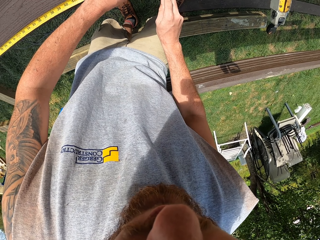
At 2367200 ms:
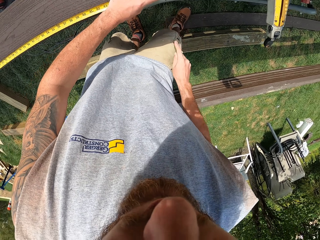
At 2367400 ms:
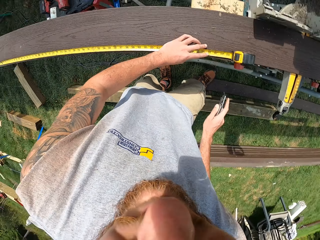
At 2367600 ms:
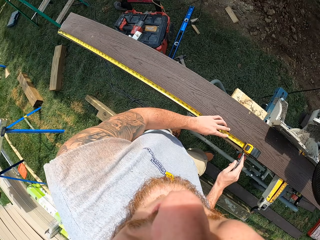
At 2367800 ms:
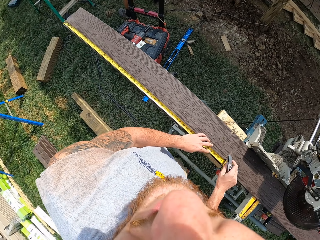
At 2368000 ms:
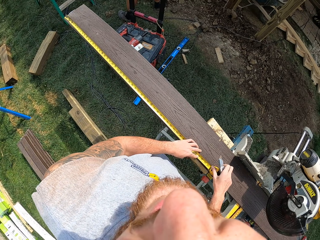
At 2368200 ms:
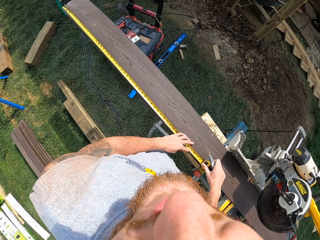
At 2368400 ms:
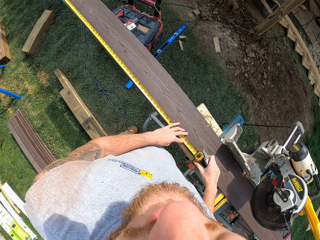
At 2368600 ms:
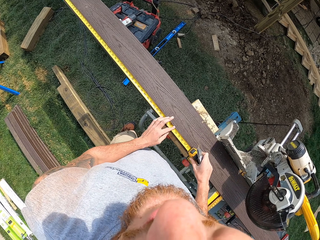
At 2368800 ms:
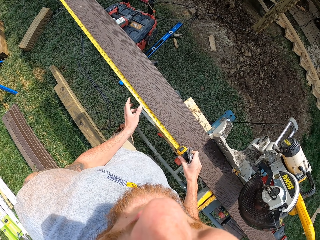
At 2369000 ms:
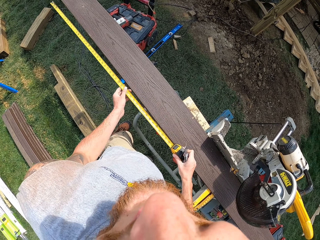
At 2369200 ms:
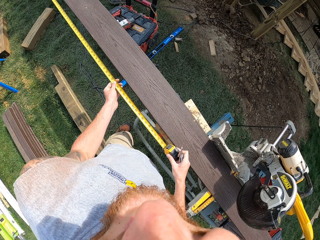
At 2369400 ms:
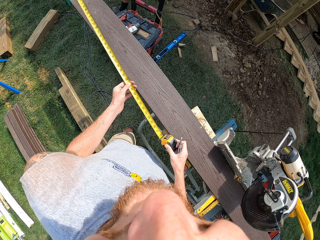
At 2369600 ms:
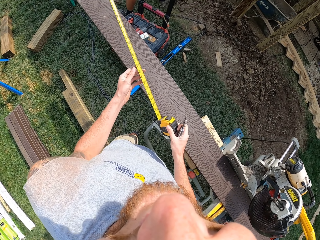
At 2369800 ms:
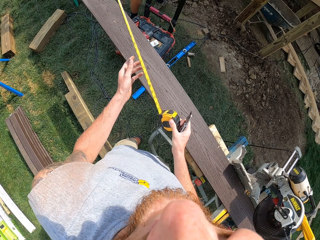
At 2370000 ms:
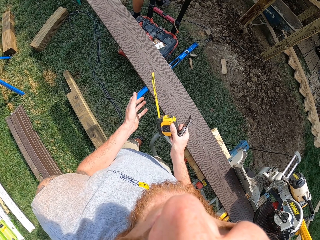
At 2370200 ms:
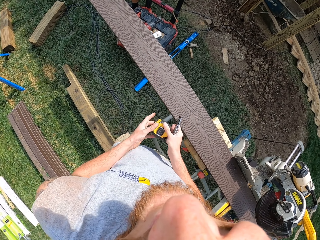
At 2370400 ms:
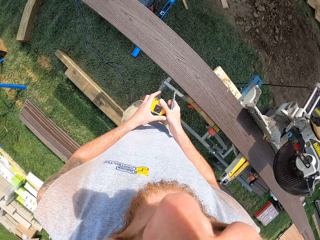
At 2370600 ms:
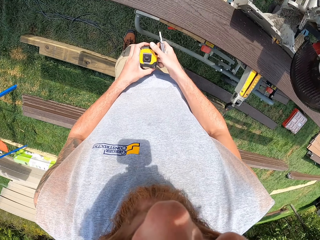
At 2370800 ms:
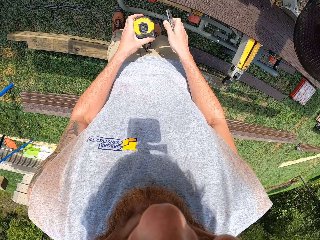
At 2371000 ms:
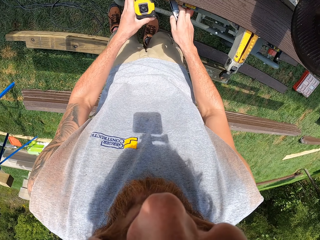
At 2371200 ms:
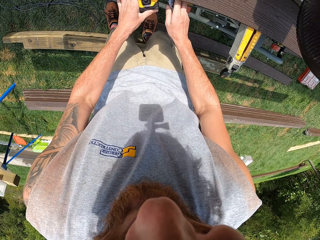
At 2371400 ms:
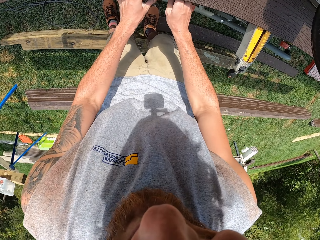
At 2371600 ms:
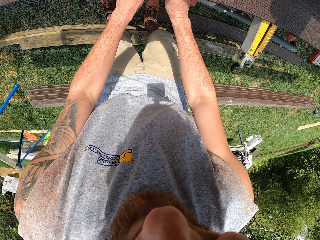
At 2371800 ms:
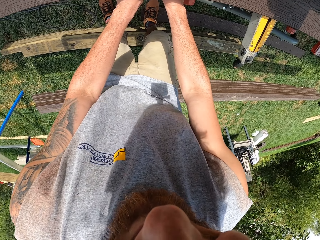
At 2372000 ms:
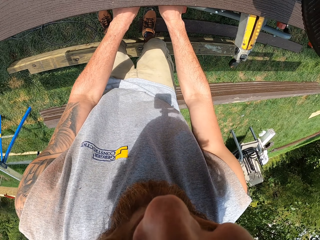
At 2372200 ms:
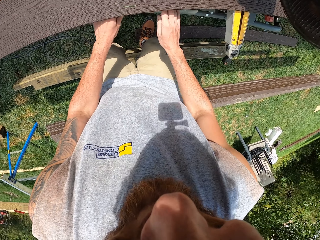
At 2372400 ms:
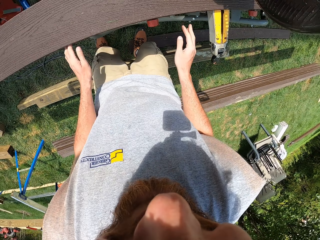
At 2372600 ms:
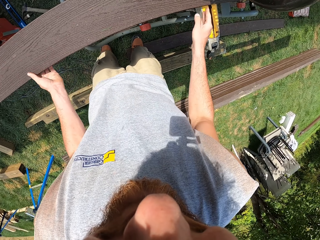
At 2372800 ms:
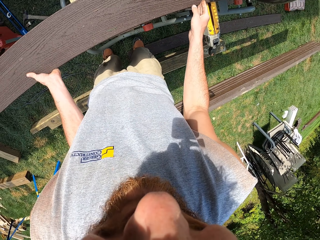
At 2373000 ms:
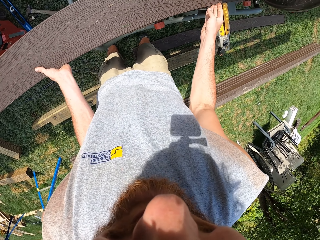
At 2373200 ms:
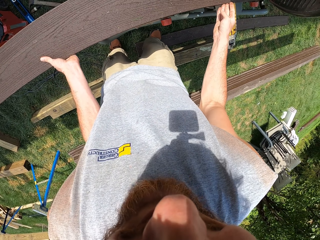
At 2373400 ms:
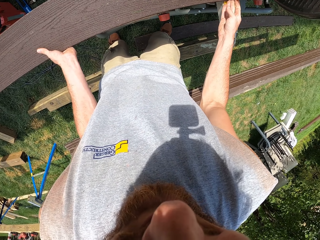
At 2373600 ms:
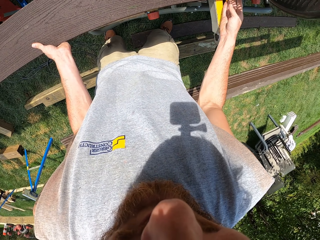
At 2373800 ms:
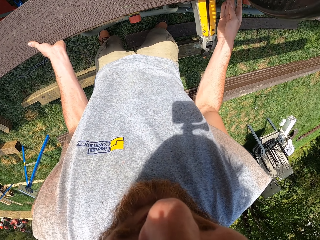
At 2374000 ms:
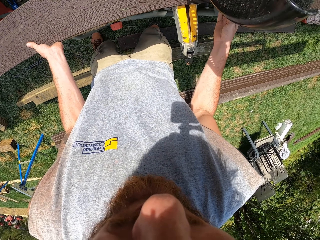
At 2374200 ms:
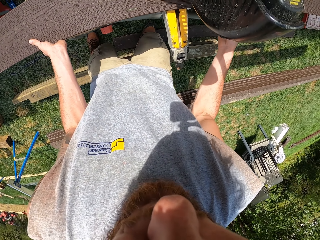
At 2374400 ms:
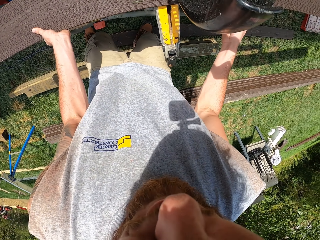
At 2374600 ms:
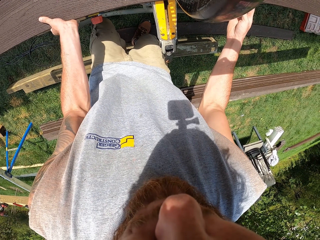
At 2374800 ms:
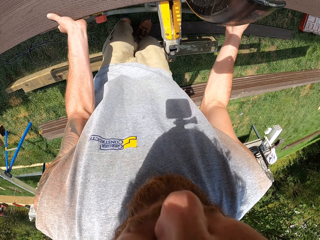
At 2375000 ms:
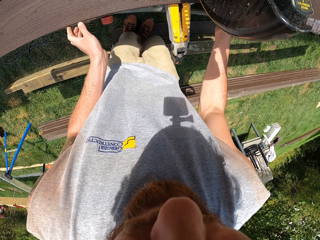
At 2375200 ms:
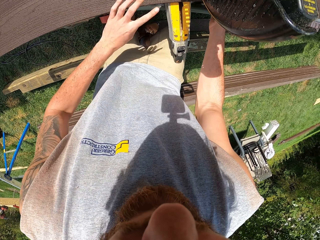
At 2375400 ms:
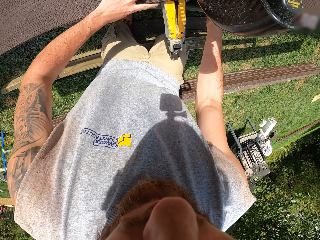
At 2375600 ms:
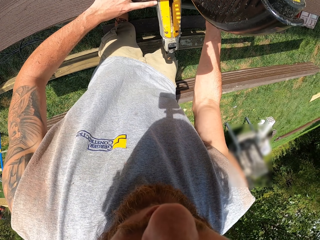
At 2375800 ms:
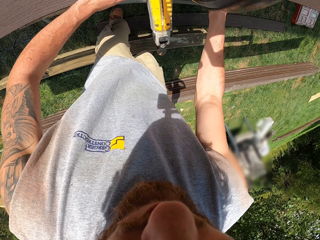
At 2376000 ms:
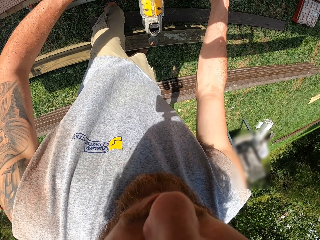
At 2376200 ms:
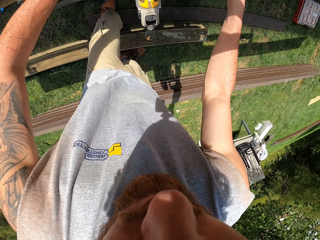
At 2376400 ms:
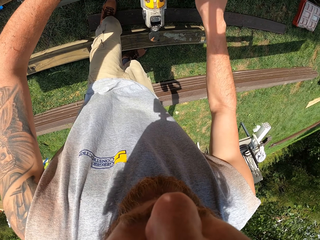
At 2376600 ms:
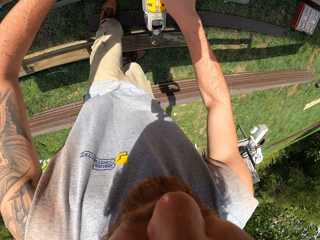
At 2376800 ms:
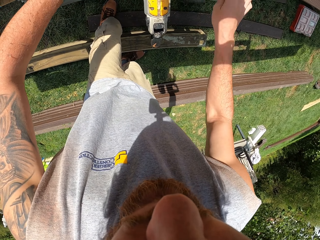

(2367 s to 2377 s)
The camera wearer removes the pocket knife from the timber. They remove the tape measure from the plank. They place the tape measure and the cutter under the circular saw. They fix the timber under the blade. They move the plank under the circular saw.

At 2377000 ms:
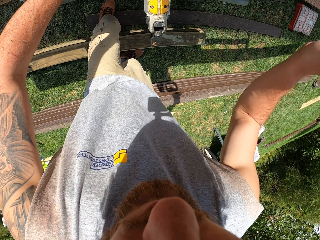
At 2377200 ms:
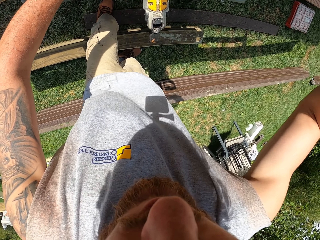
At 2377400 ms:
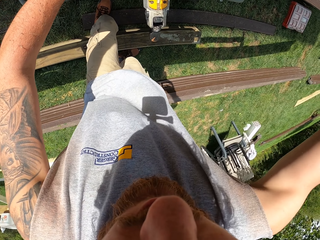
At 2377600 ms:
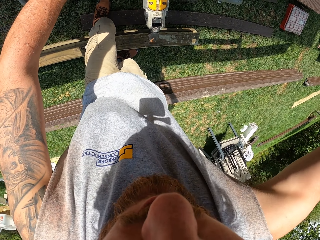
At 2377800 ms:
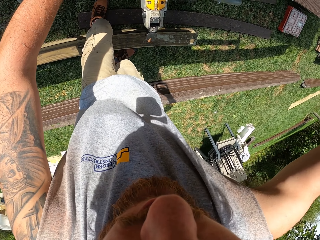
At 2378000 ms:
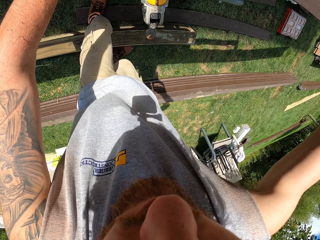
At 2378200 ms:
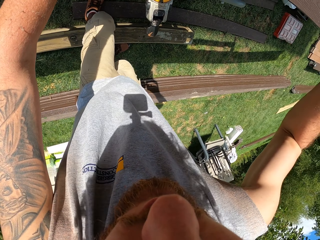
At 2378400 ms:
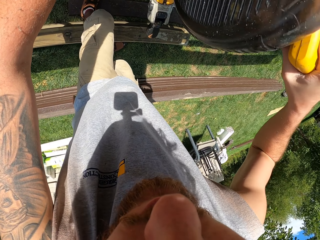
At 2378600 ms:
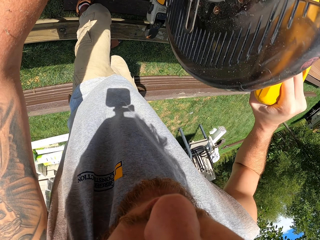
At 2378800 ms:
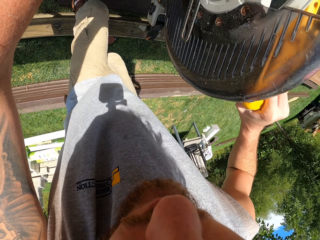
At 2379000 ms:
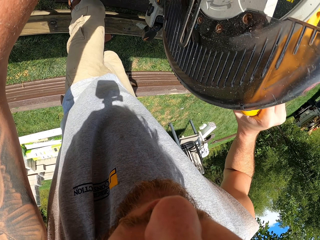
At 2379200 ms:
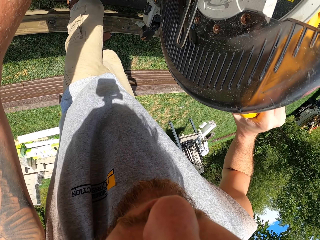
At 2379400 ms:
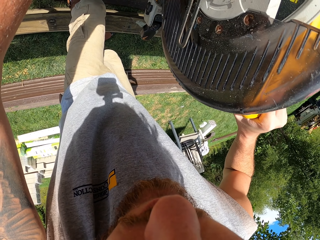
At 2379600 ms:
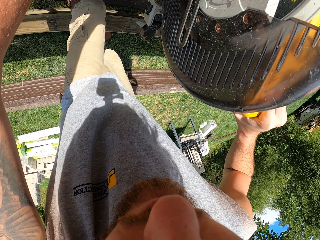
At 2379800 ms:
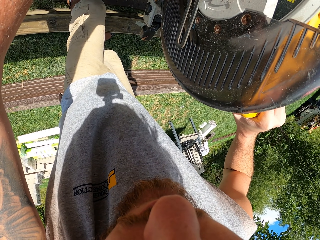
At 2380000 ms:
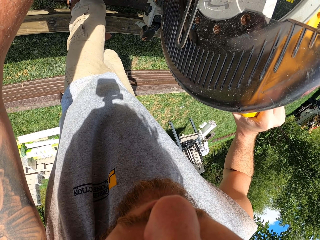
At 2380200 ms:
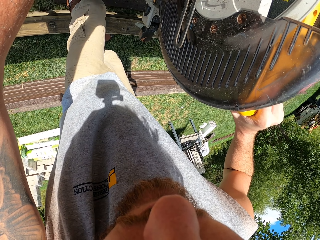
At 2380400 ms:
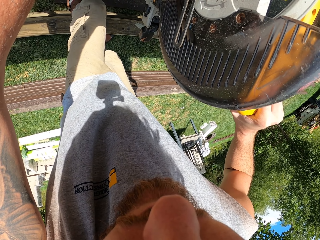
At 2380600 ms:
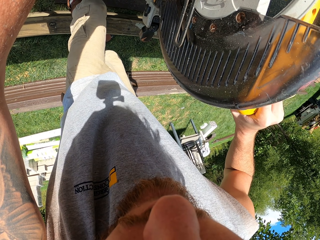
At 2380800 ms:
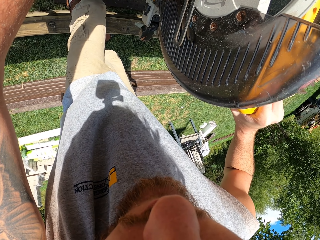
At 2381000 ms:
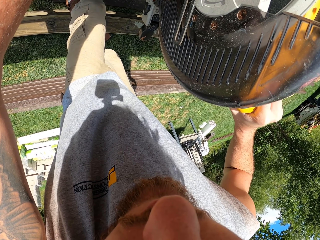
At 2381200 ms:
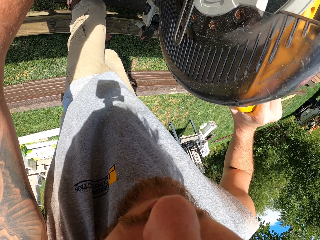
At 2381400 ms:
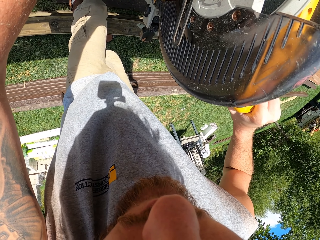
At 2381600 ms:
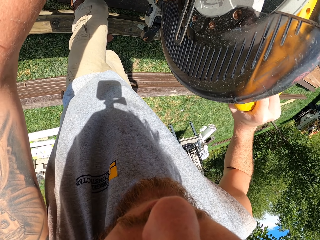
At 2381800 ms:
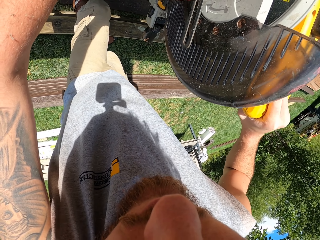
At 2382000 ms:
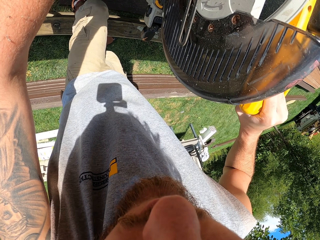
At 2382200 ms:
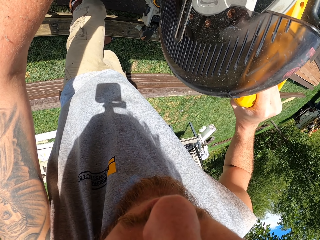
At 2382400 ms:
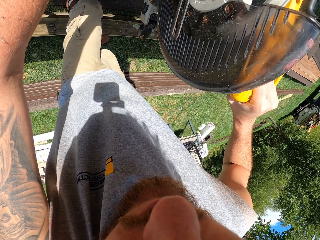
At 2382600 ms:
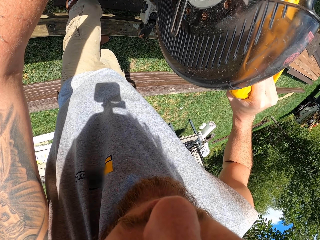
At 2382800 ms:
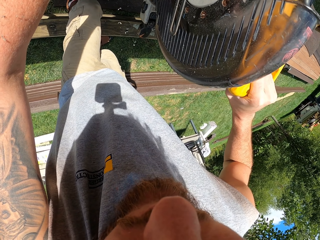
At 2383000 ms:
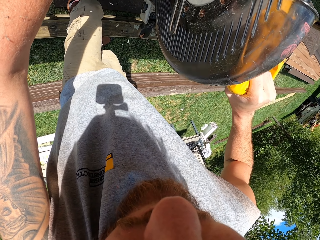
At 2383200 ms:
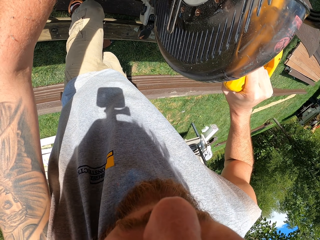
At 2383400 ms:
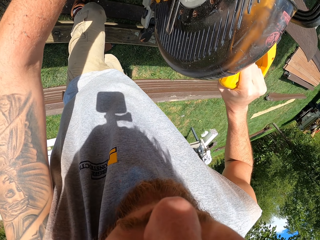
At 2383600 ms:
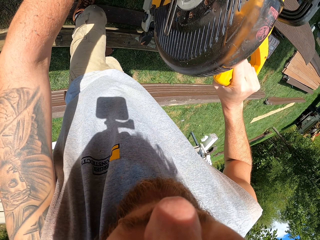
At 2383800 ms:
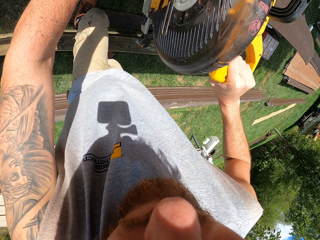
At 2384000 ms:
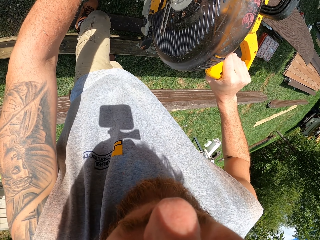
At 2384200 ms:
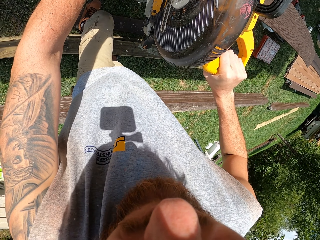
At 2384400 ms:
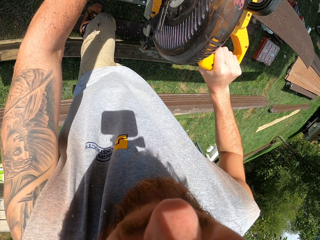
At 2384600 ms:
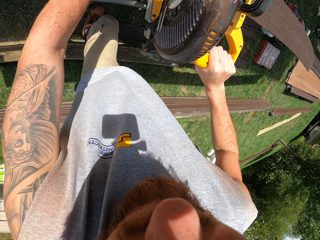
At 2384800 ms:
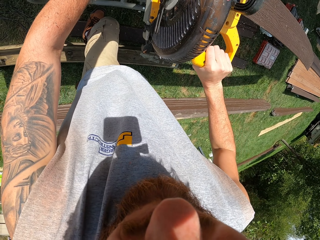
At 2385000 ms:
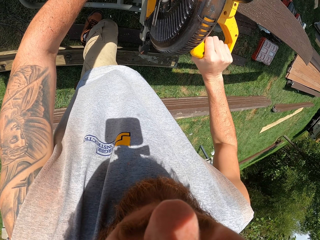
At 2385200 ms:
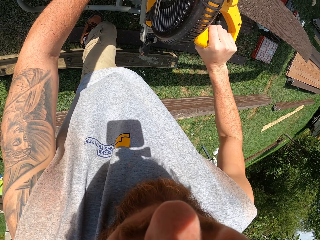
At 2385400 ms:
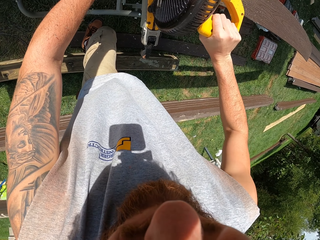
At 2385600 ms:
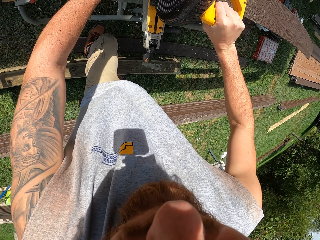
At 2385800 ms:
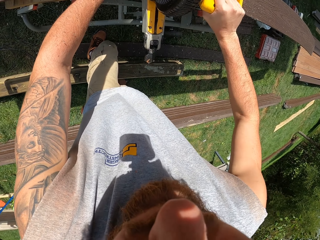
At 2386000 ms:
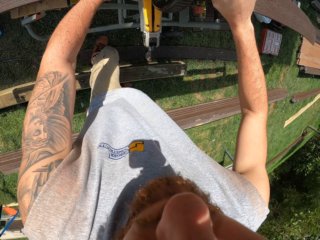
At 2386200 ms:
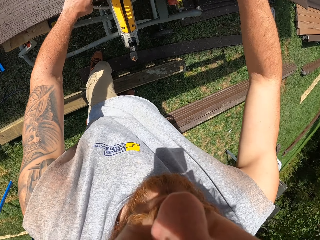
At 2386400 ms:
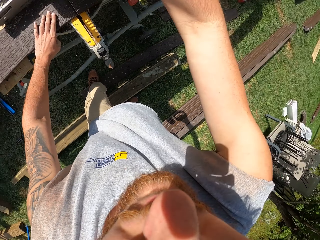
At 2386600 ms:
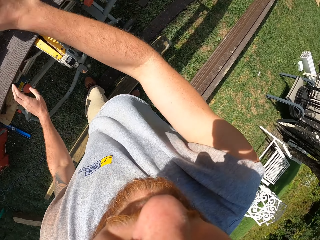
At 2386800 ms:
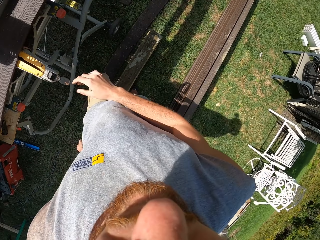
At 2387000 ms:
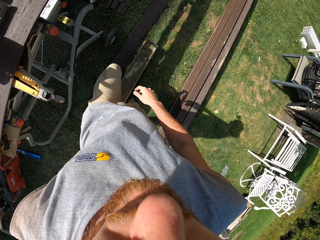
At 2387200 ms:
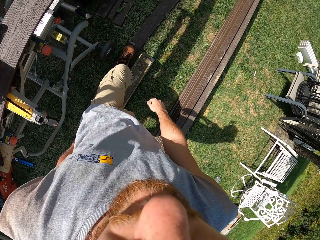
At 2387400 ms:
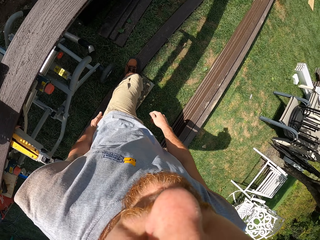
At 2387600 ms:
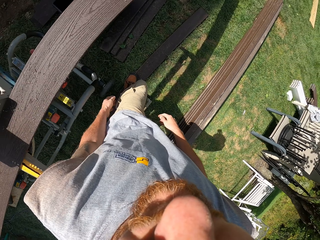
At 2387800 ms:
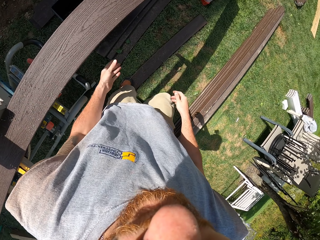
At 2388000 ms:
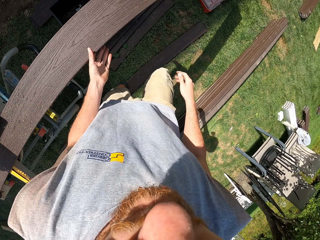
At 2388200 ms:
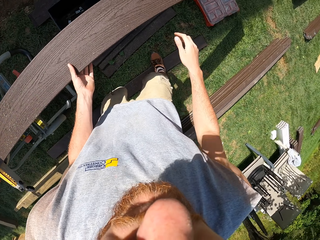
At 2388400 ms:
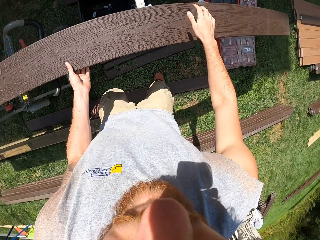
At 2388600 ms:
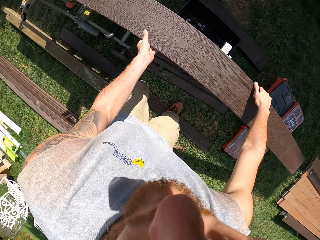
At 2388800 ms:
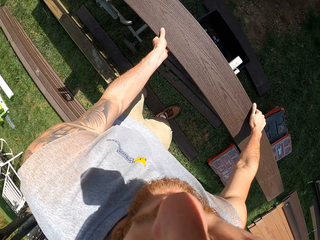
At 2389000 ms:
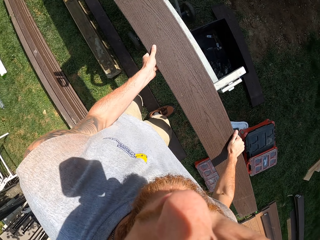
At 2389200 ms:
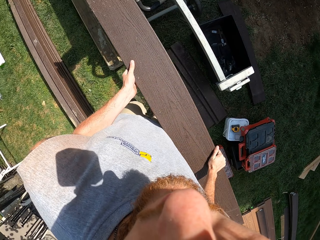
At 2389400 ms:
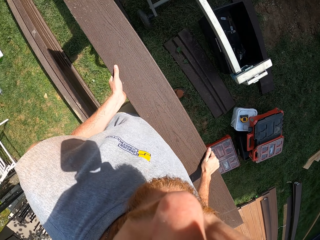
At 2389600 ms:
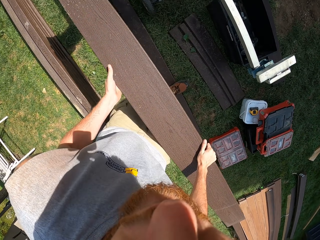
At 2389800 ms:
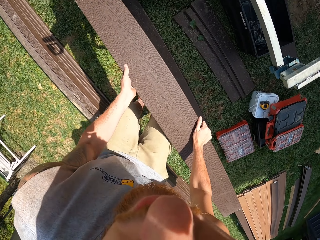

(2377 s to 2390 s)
The camera wearer holds the plank under the circular saw. They hold the circular saw handle. They lower the circular saw to the plank. They compress the blade on the timber. They hold the circular saw to the plank. They cut the timber with a blade. They move the saw from the plank and let go of the plank and the saw. They make a step. They move along the plank. They hold the timber on the hands. They carry the piece of timber.
